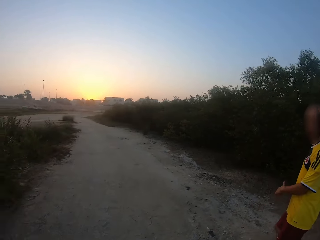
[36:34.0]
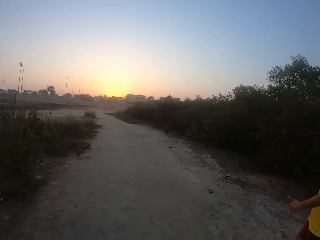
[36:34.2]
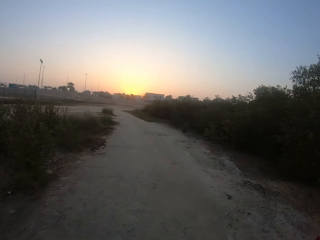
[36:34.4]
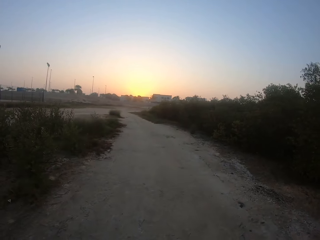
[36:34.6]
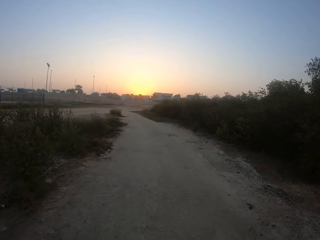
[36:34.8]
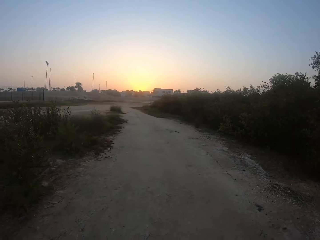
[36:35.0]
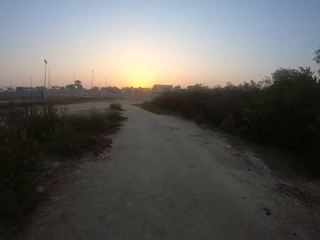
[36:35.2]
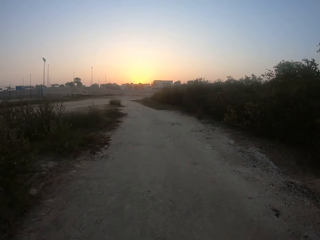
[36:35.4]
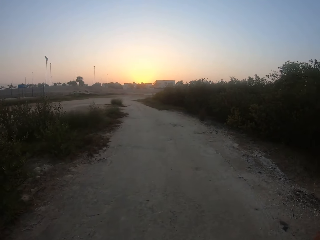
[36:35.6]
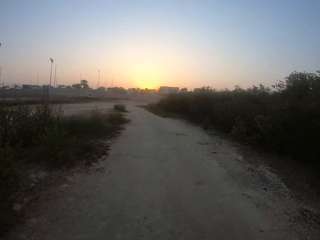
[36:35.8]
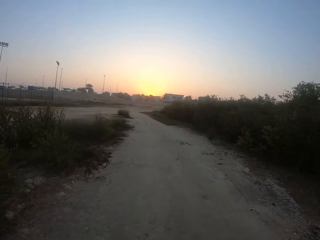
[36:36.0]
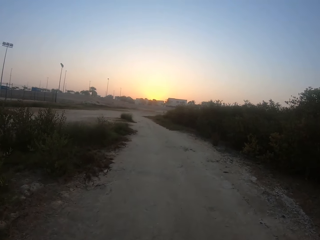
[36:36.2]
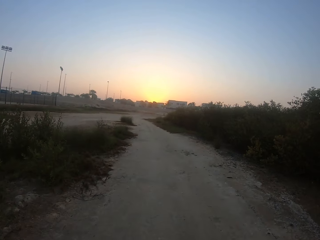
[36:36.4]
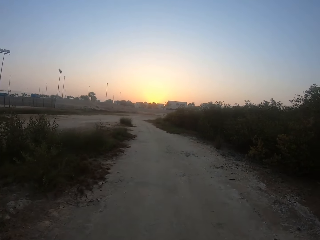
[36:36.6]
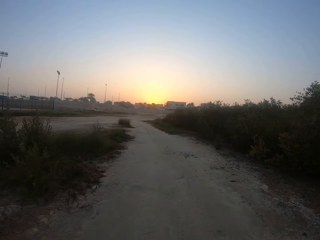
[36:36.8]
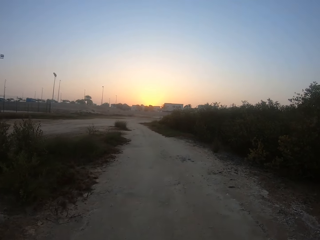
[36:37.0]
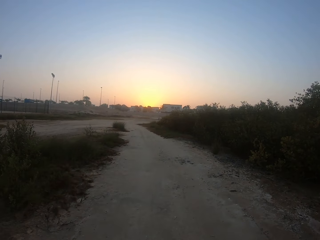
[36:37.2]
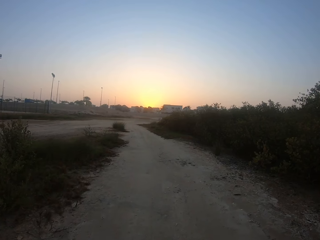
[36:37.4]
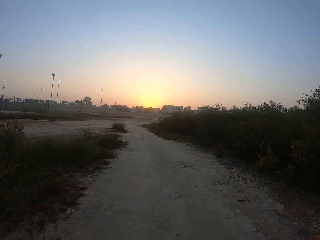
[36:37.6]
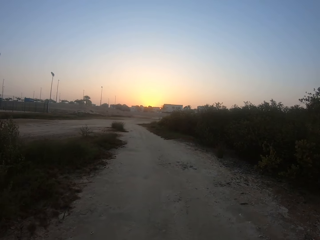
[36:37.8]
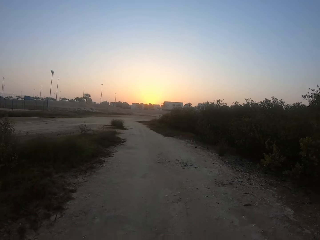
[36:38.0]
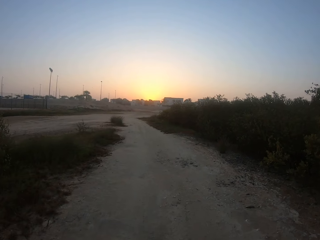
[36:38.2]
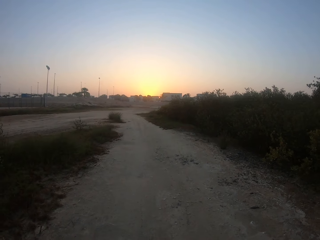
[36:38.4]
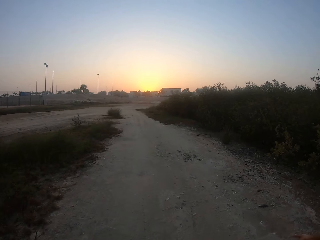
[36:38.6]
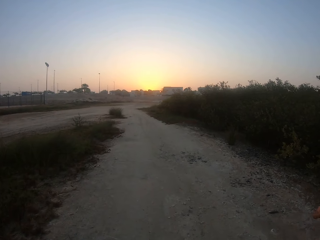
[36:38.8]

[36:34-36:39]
A person looks back.

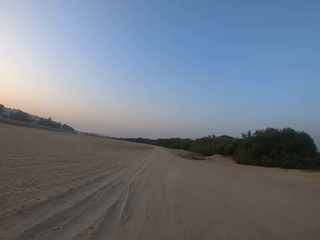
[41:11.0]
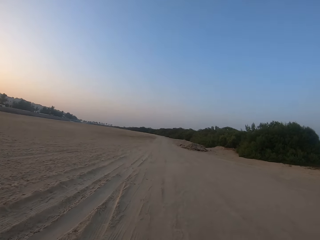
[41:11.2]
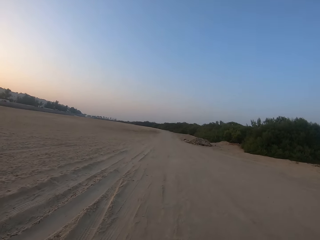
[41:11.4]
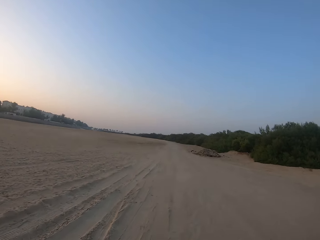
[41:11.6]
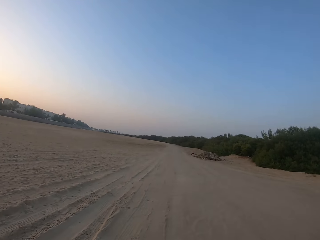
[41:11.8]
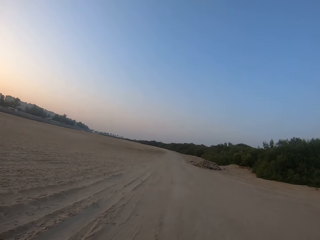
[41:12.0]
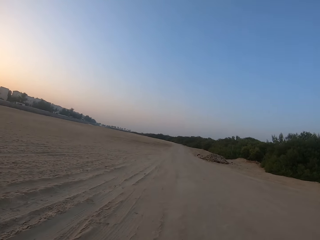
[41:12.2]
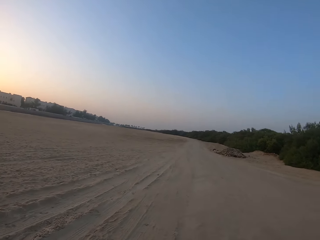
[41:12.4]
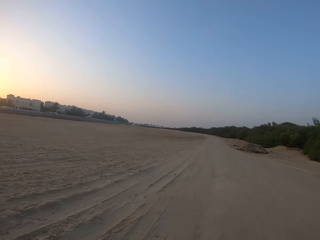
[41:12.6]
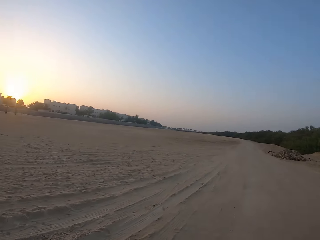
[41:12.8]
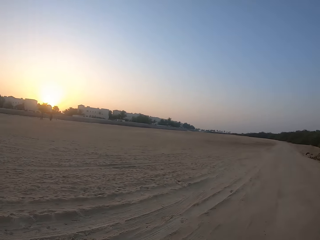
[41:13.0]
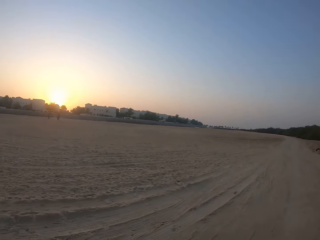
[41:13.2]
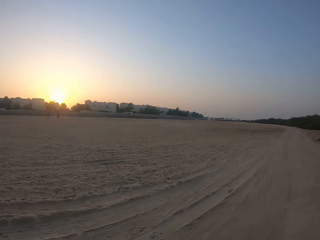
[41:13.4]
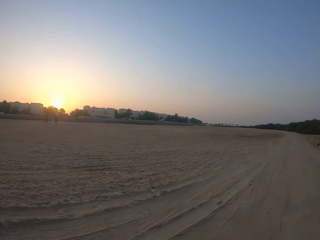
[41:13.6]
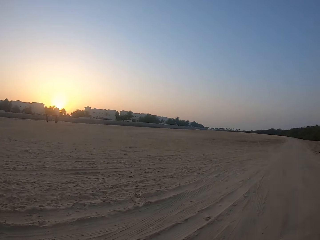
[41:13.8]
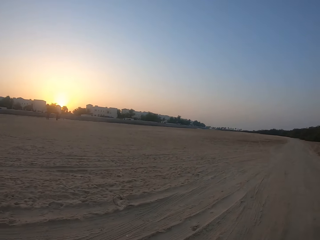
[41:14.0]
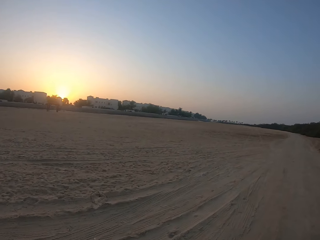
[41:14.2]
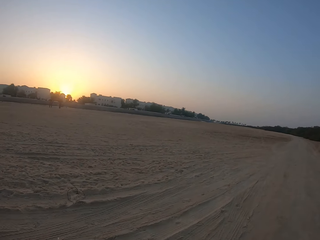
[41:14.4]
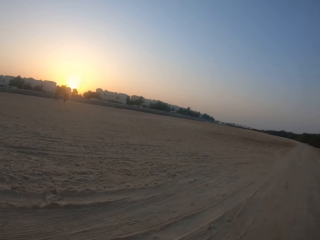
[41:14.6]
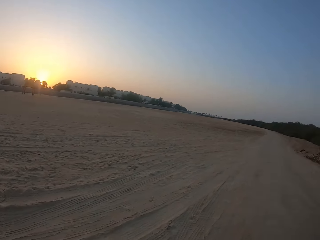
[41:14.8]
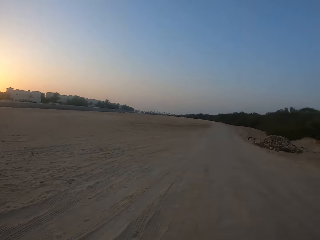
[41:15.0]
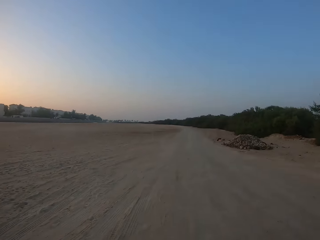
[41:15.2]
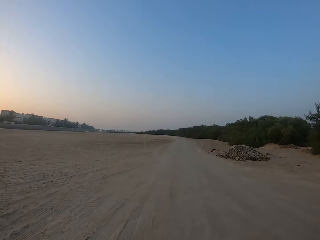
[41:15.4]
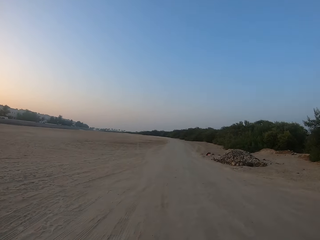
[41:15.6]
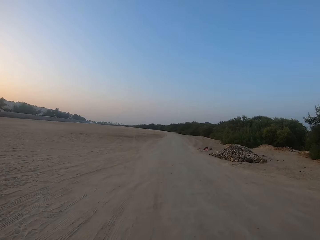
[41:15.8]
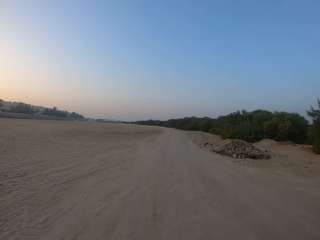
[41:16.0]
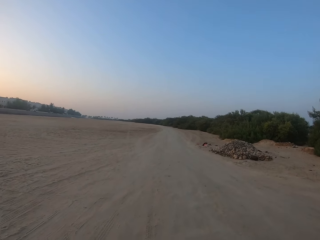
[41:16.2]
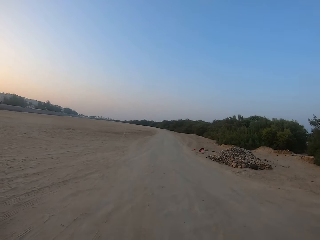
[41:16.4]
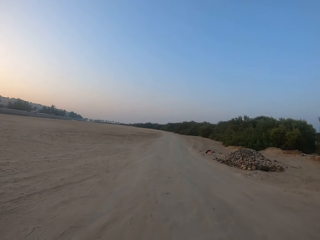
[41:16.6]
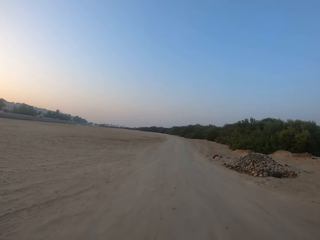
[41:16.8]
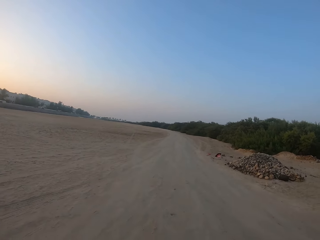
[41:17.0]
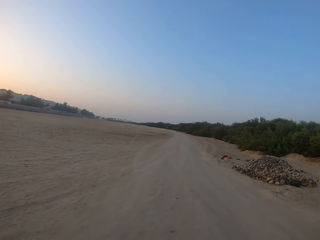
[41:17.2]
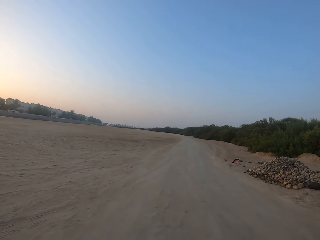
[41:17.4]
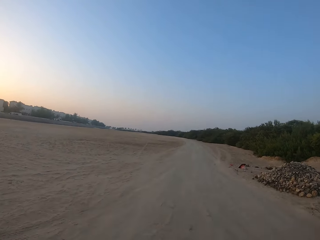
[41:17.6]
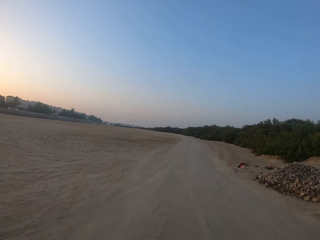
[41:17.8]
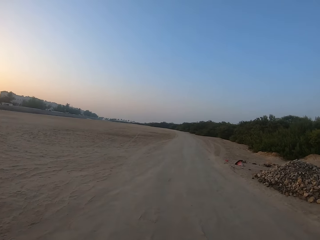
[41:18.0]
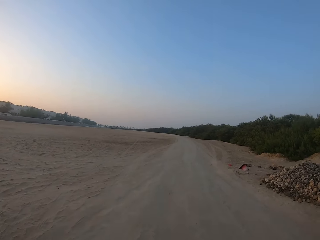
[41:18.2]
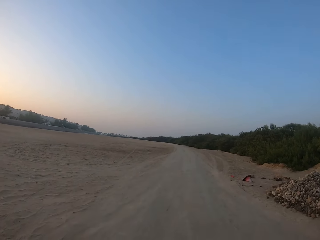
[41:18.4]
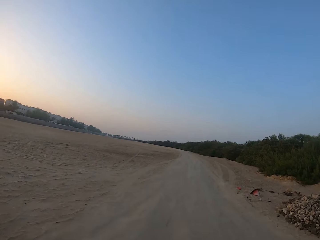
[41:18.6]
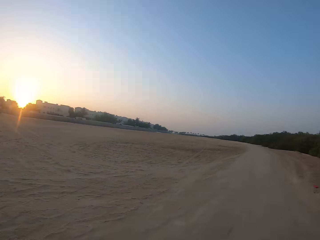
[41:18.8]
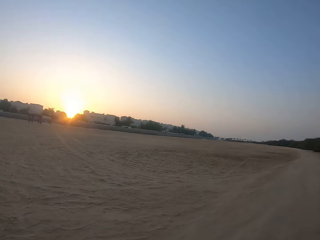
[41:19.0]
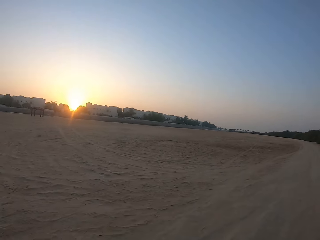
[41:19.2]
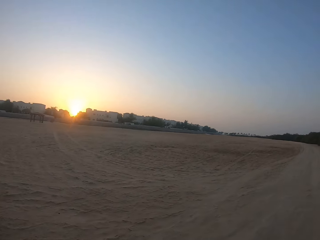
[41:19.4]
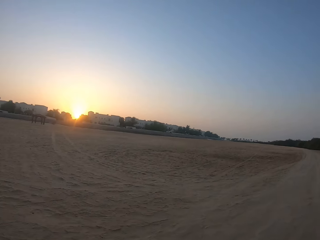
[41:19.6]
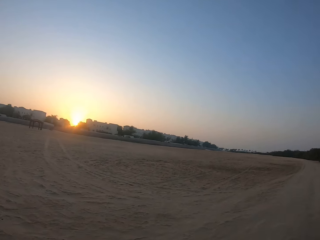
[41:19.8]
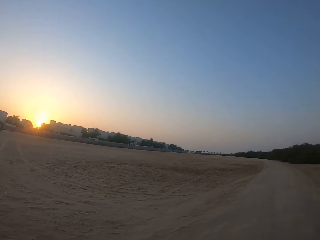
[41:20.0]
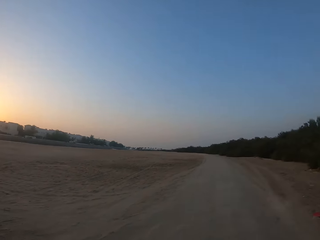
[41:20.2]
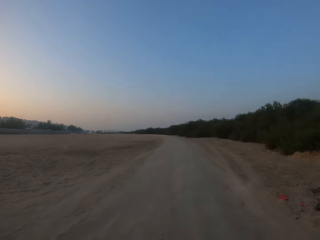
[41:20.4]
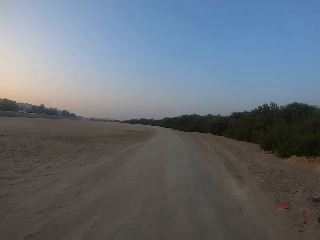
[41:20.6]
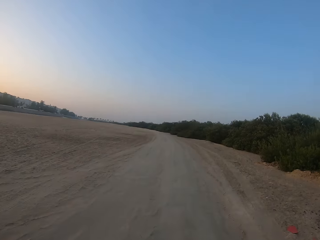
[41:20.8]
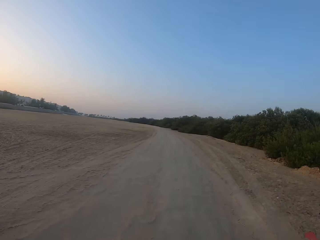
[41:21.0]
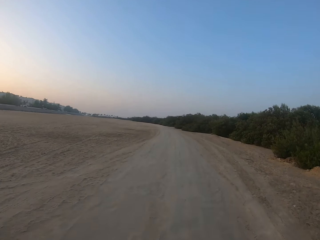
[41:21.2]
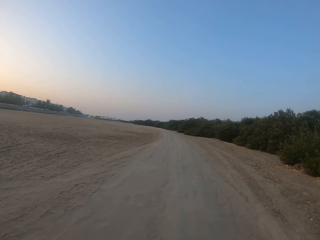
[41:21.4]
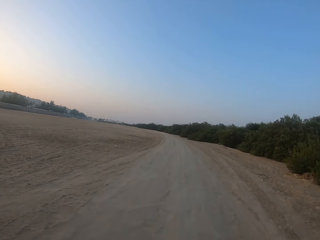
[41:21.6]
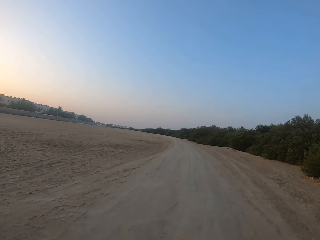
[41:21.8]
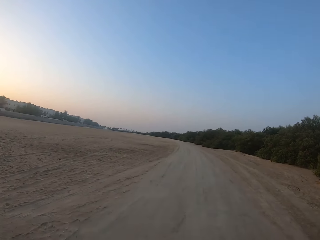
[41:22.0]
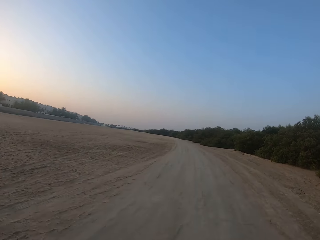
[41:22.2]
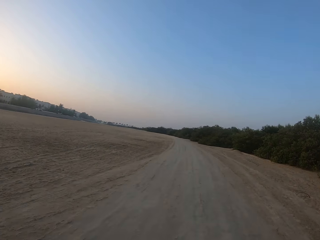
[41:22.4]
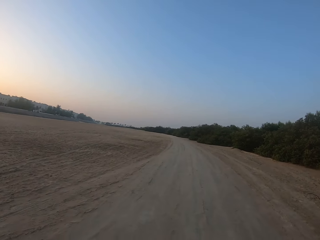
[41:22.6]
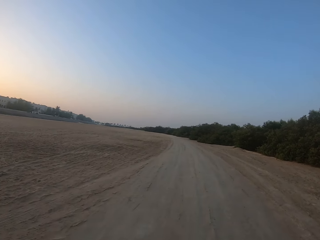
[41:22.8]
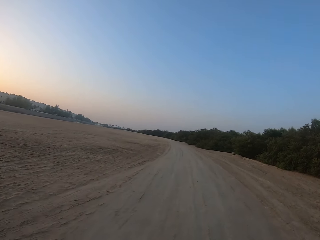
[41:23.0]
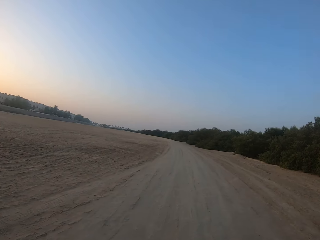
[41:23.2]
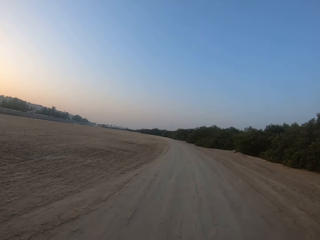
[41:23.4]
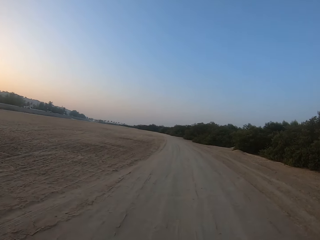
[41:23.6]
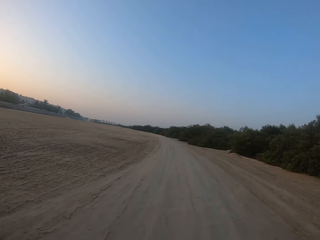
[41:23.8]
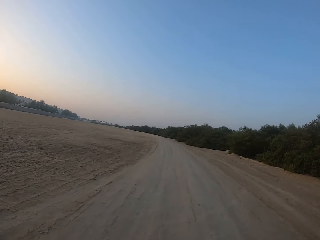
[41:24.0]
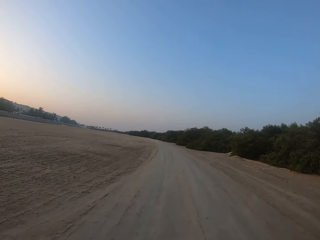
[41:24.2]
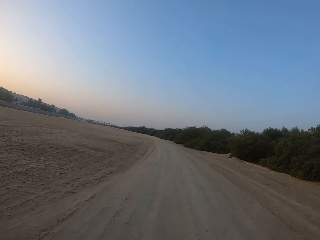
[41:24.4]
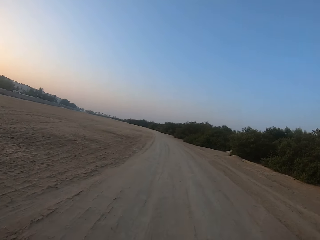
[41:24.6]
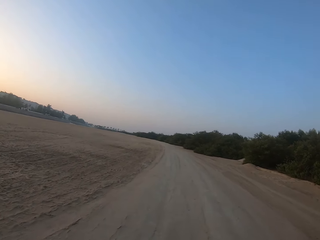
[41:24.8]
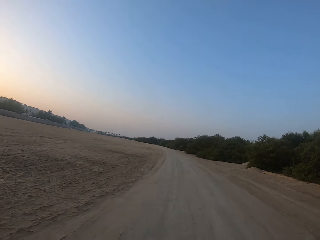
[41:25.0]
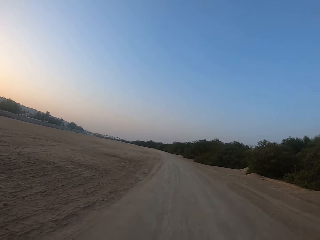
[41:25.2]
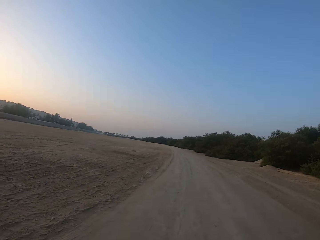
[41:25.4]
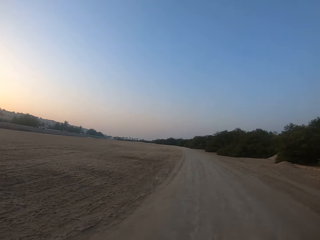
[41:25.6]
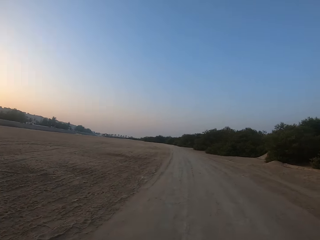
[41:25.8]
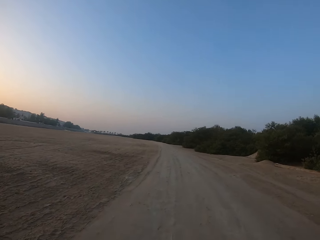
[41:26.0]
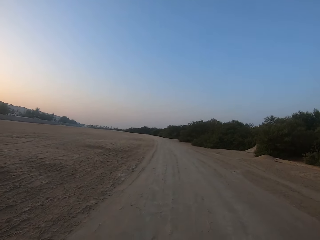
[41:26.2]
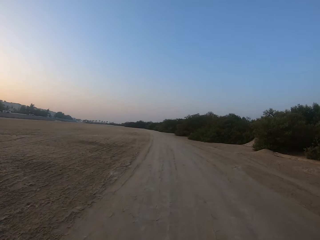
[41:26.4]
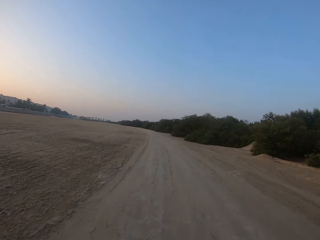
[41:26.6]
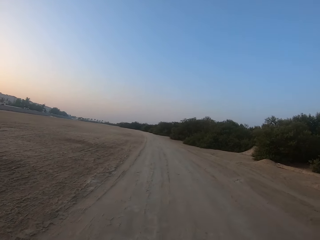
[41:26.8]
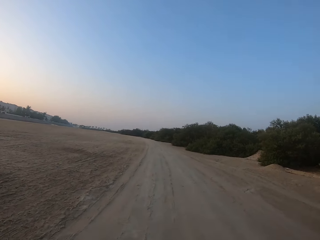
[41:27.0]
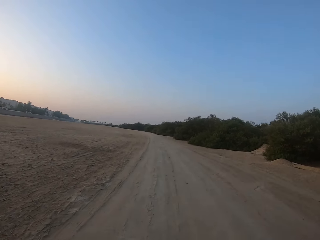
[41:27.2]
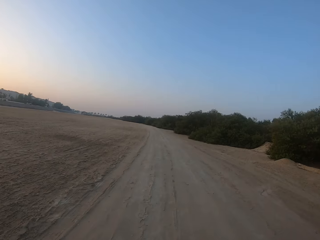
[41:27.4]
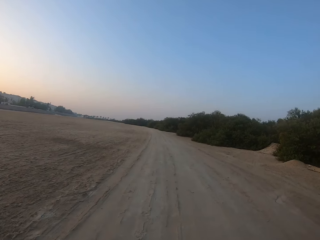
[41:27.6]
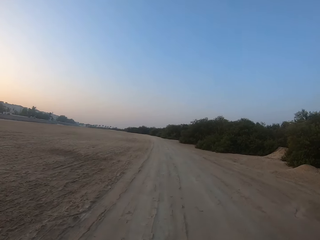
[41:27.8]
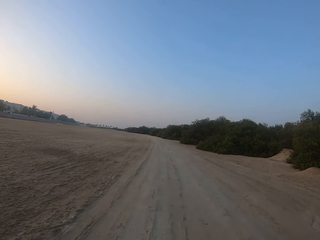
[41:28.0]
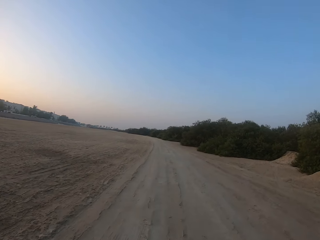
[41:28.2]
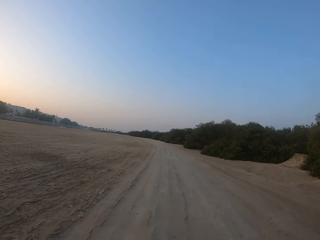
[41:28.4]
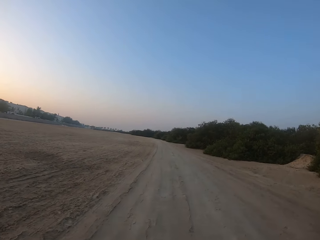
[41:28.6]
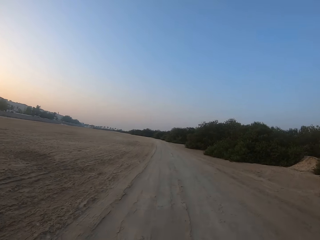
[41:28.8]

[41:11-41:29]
The camera wearer looks around. They jog along the park.
